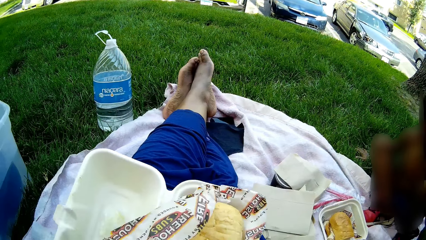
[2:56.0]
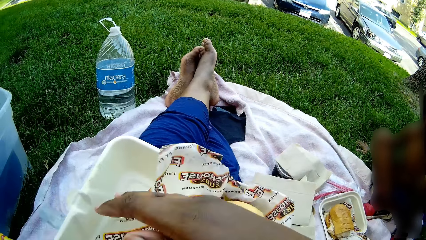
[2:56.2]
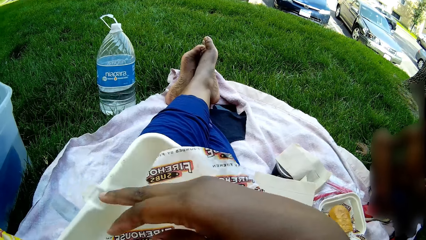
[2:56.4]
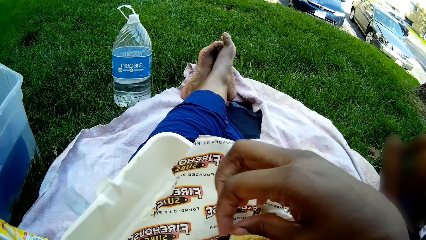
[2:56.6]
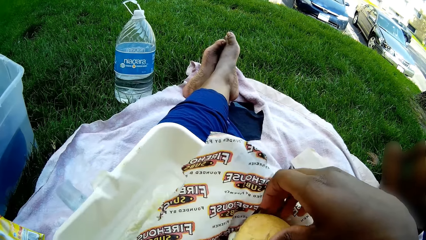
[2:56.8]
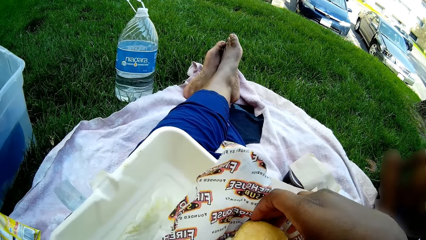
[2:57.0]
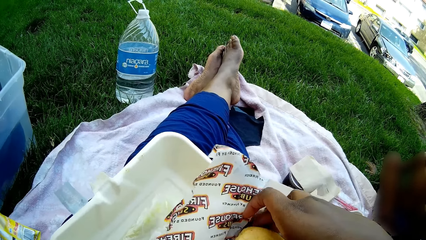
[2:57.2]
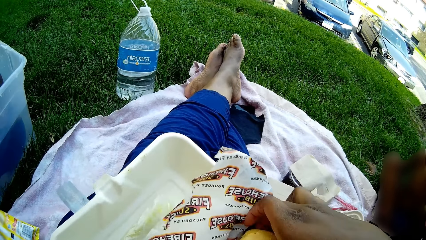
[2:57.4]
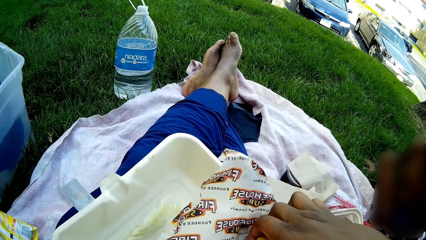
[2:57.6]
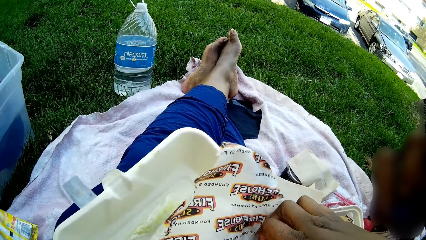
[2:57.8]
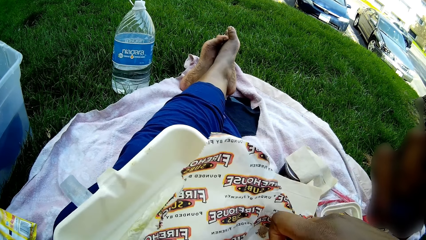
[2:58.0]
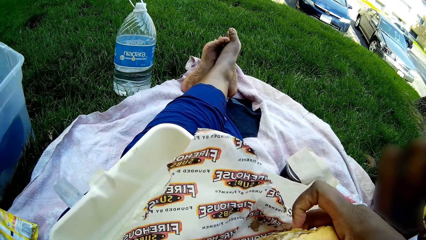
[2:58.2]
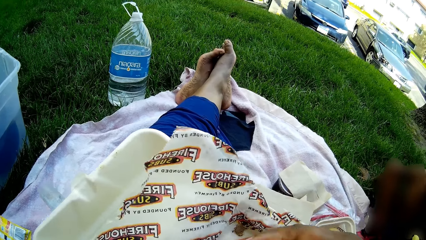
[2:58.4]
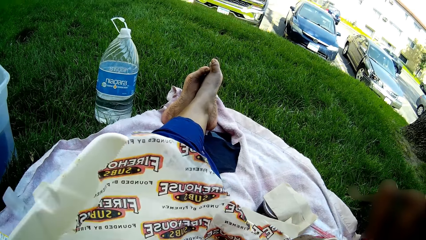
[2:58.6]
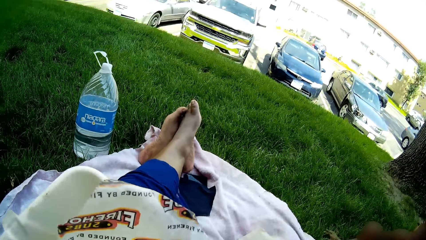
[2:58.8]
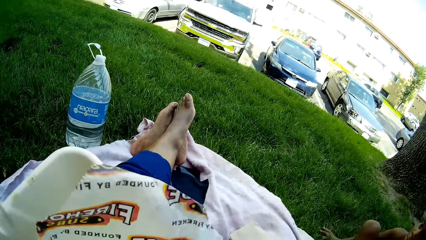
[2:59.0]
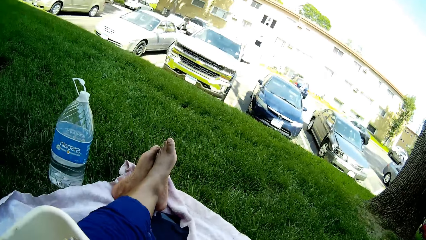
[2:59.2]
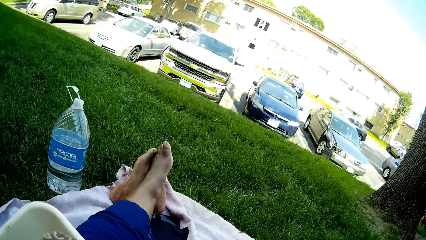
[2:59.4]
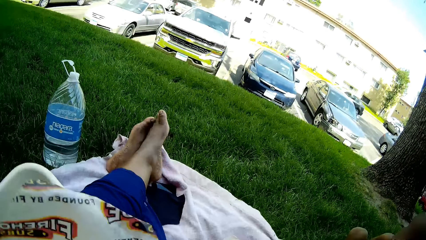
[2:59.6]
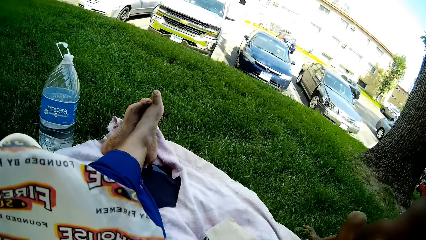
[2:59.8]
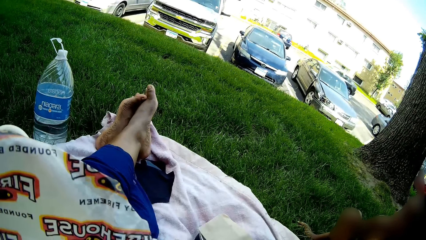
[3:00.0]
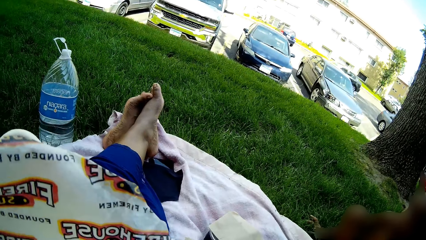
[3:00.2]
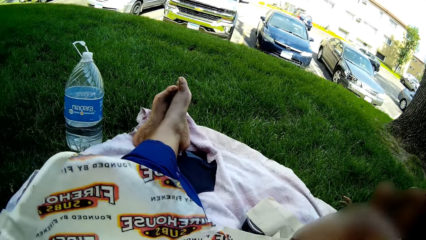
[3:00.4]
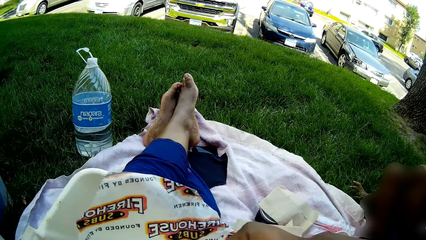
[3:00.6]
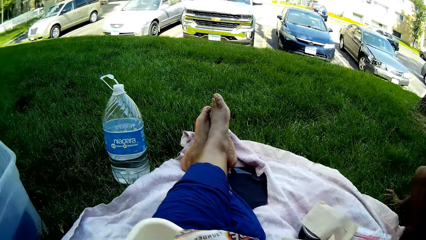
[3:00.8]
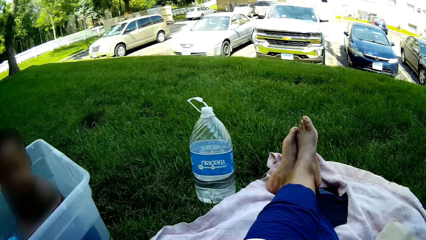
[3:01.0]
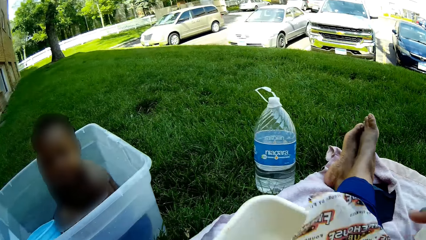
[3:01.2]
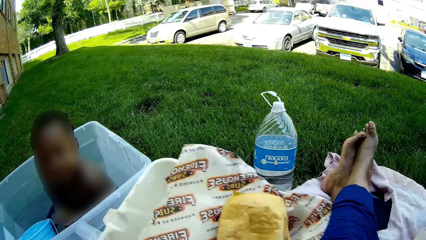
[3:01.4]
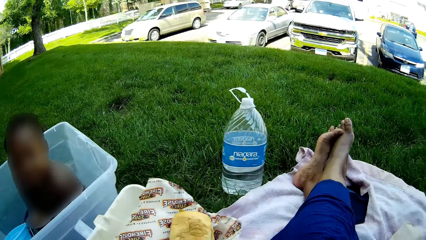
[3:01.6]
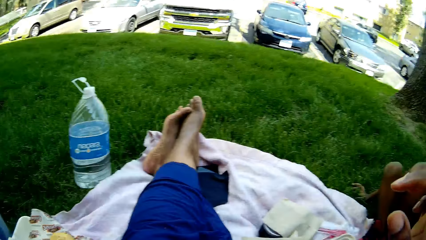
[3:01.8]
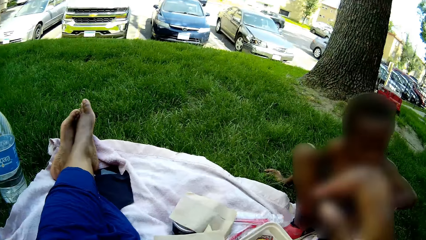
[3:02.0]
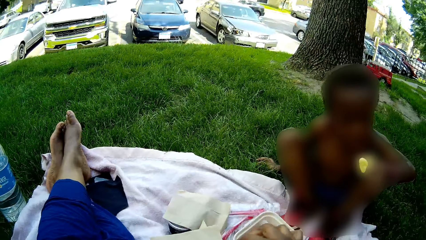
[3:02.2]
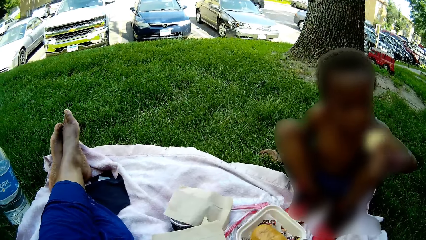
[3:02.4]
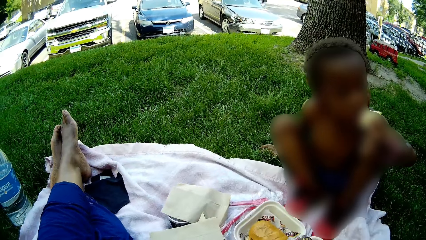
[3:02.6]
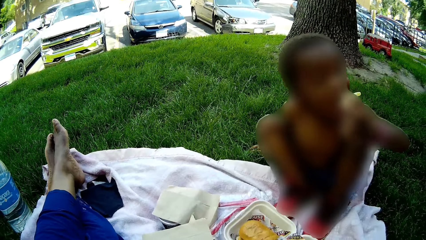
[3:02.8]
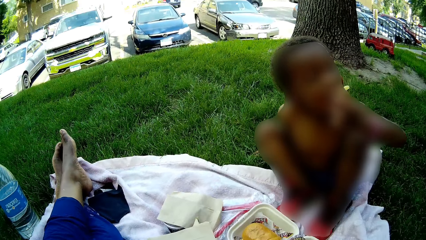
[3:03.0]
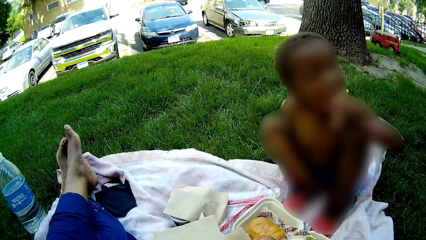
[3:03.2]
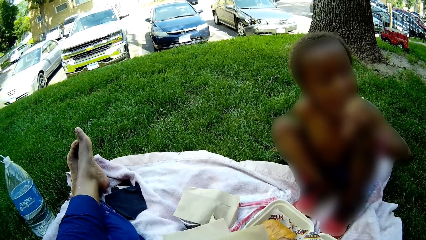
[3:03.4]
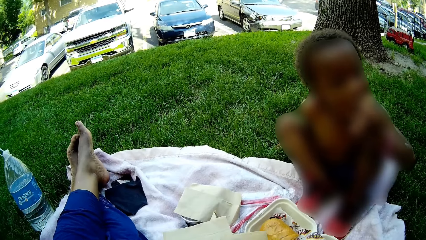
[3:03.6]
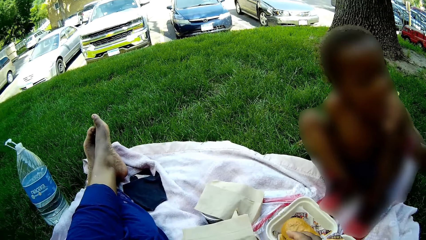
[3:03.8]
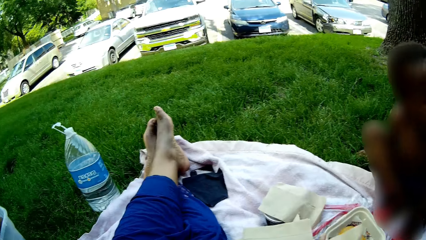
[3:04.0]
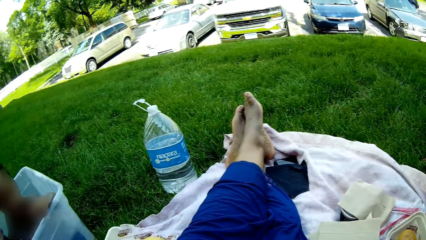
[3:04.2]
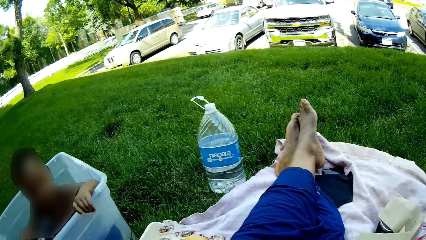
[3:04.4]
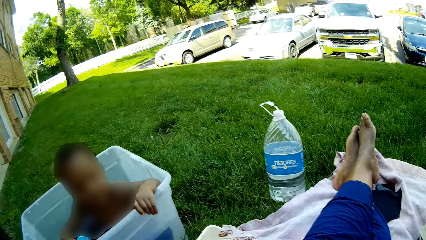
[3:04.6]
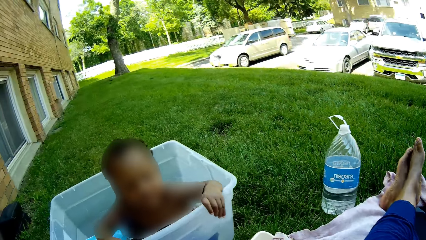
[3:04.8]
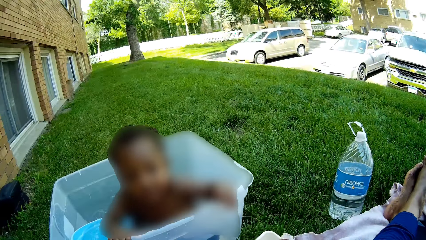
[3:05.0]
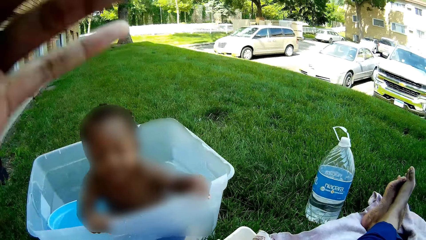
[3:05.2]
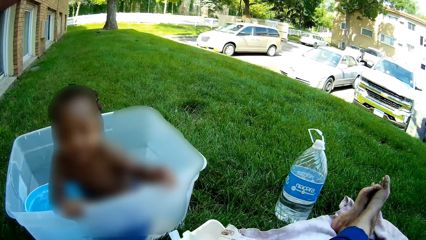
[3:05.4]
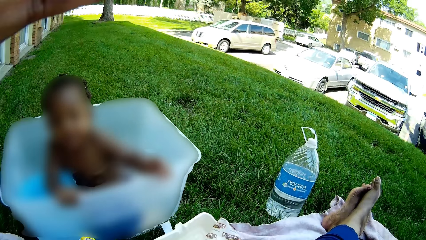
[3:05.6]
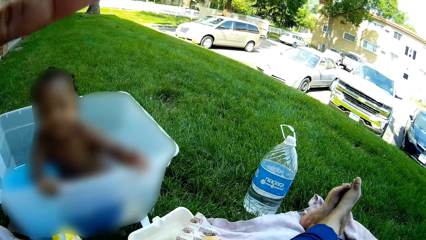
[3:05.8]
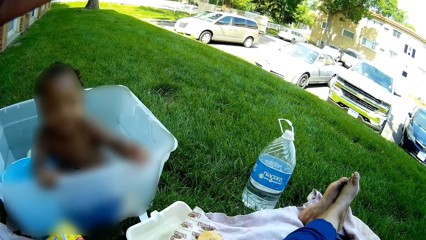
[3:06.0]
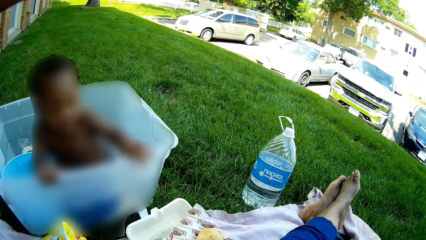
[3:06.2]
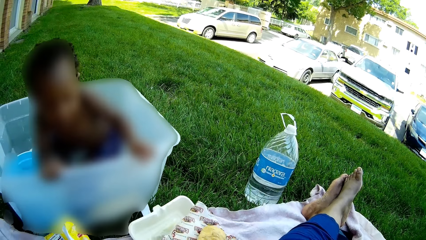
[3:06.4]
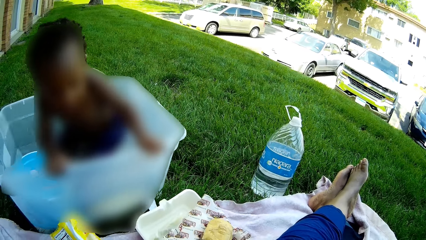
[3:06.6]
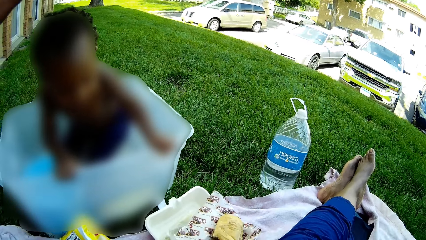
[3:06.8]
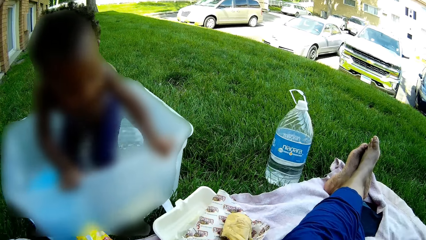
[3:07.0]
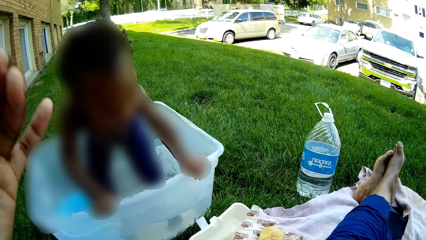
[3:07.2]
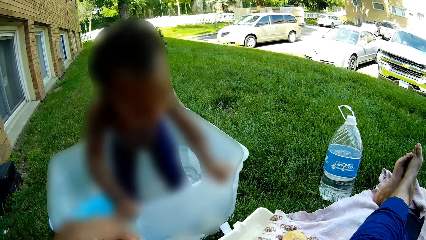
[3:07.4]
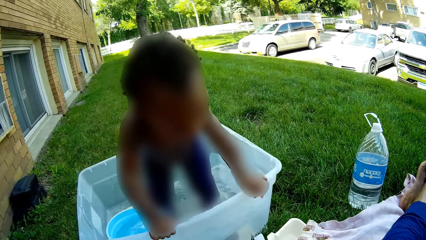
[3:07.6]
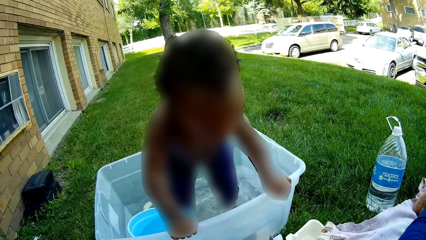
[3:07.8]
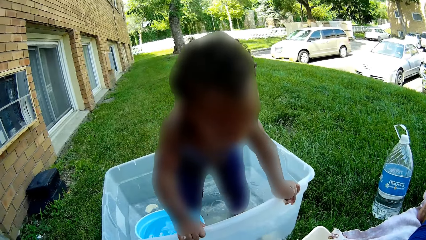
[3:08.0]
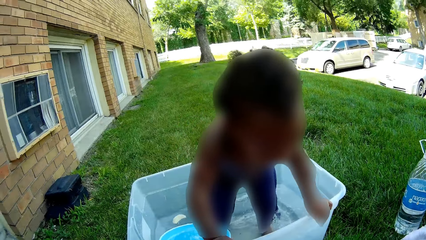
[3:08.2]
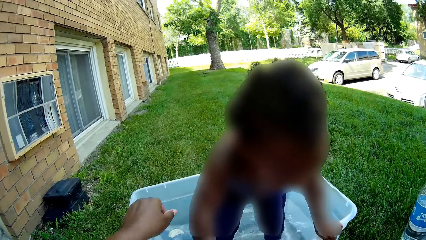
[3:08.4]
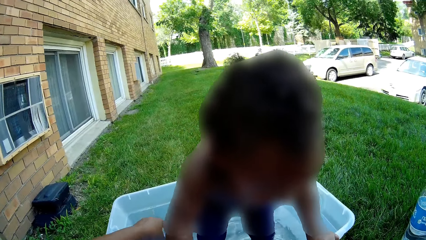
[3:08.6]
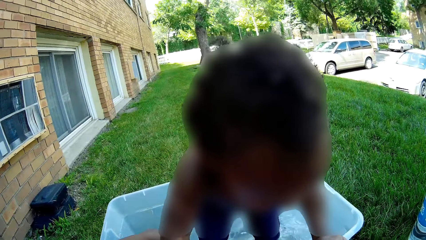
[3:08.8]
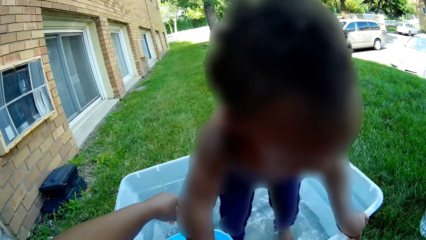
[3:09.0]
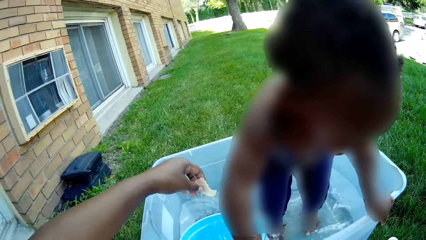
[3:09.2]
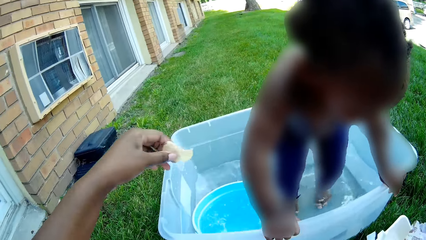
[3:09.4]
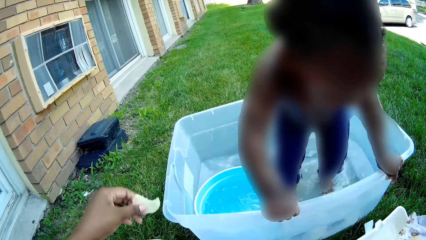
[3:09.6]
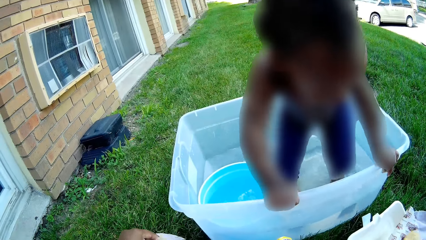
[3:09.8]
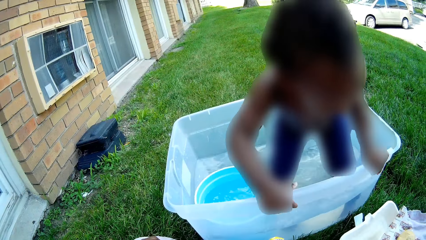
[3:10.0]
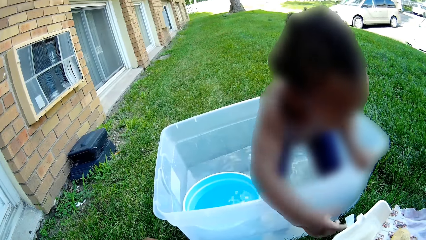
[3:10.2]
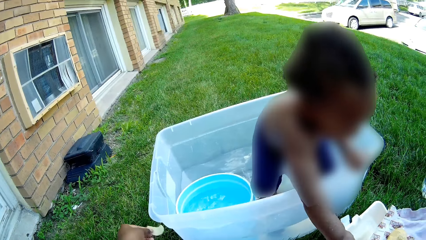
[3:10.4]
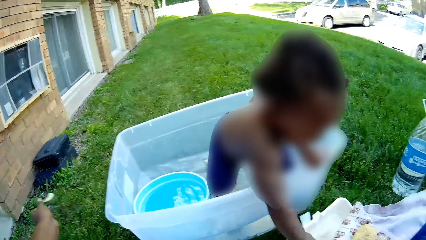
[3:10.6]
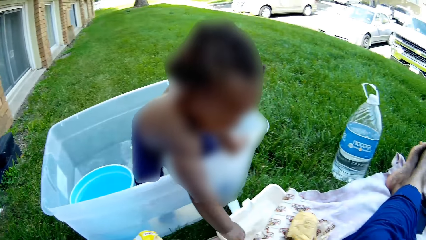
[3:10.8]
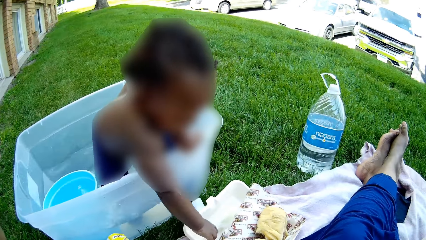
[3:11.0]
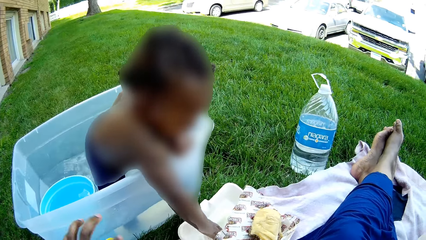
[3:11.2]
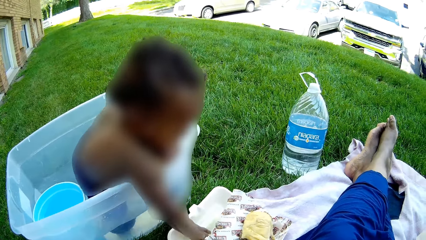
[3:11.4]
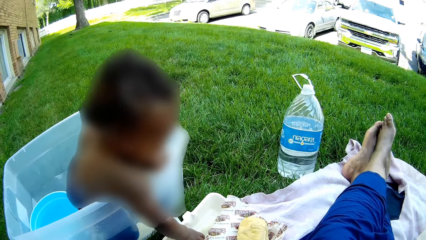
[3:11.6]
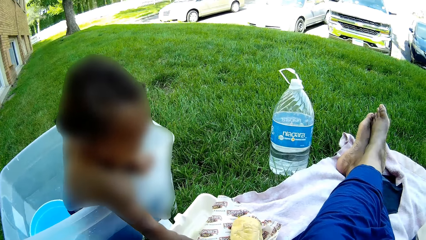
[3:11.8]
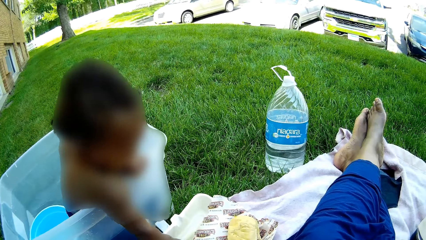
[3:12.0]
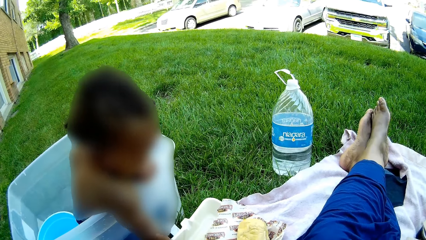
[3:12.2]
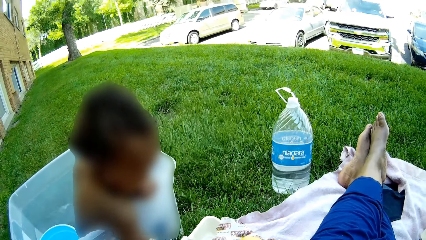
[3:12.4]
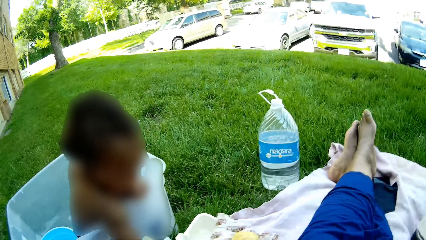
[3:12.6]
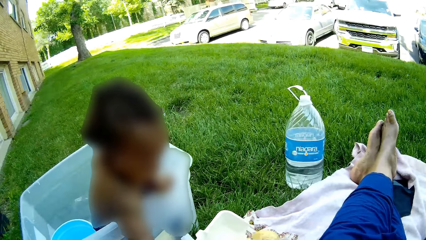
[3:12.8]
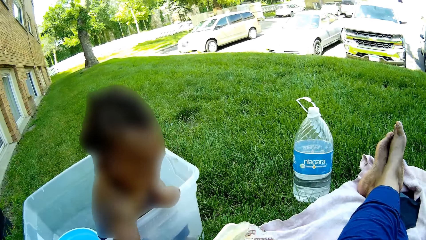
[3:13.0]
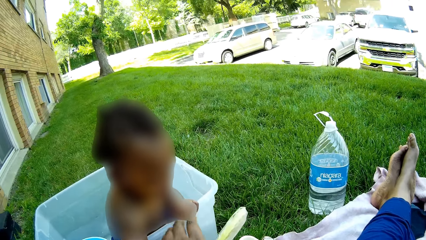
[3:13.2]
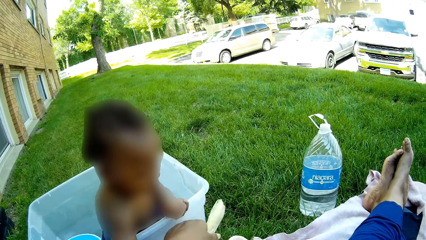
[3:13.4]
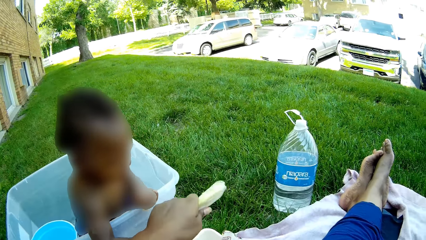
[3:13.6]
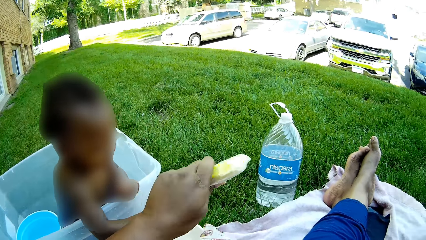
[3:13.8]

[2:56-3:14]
The camera wearer opens the paper. She takes a sub with her right hand from the takeaway in her left hand. She eats a portion of the sub in her right hand. She drops the takeaway pack in her left hand on the blanket. The boy eats the chip in his right hand. The baby stands inside the plastic of water. The camera wearer touches the camera. She removes a chip from the plastic of water with her left hand. The baby takes the pickle from the takeaway pack with his right hand.
